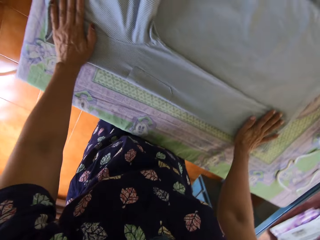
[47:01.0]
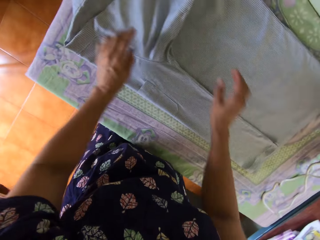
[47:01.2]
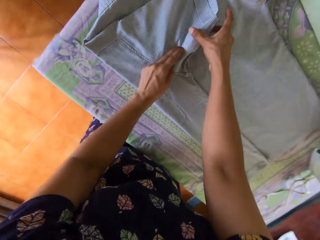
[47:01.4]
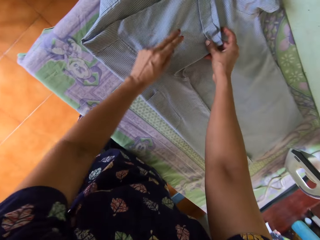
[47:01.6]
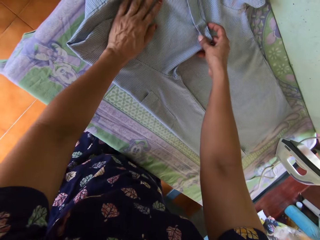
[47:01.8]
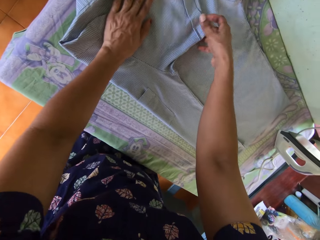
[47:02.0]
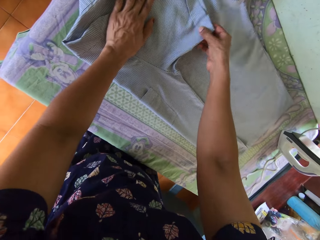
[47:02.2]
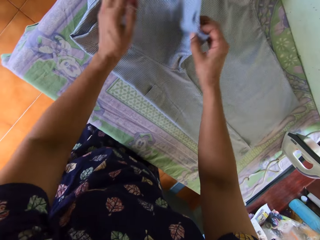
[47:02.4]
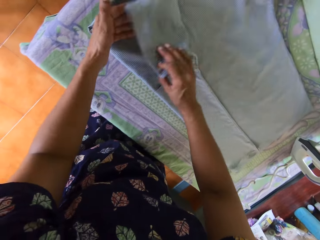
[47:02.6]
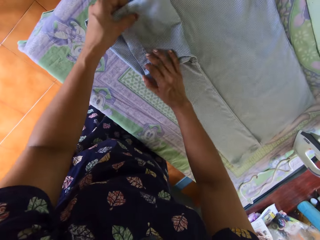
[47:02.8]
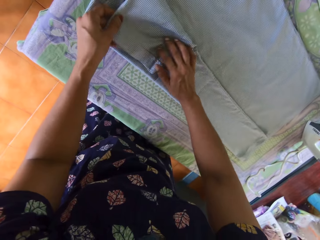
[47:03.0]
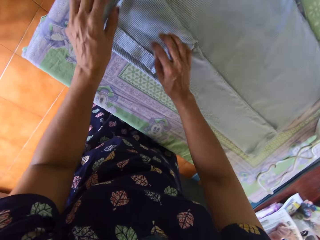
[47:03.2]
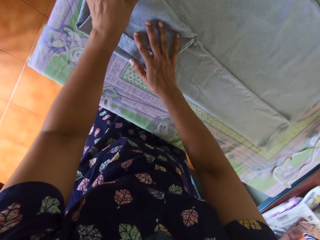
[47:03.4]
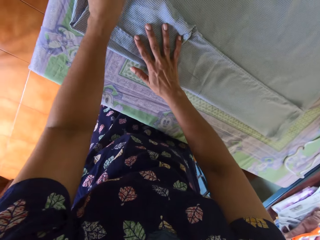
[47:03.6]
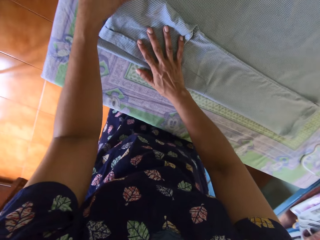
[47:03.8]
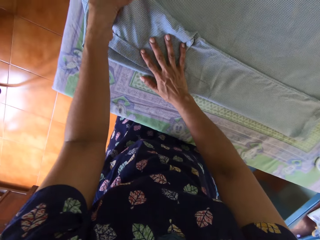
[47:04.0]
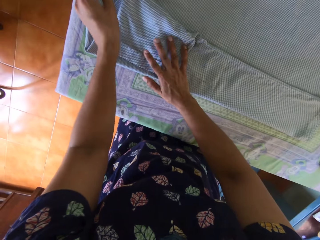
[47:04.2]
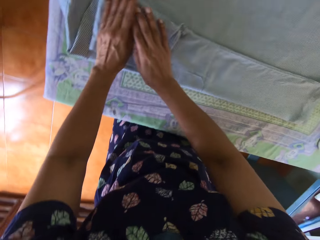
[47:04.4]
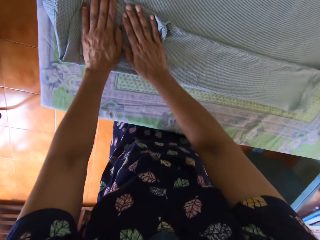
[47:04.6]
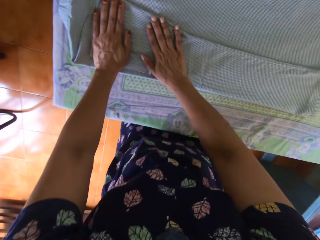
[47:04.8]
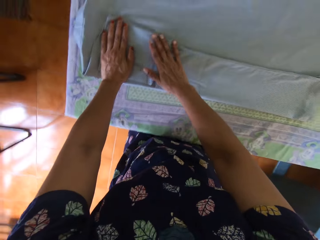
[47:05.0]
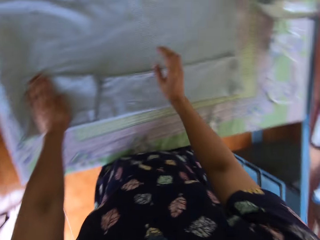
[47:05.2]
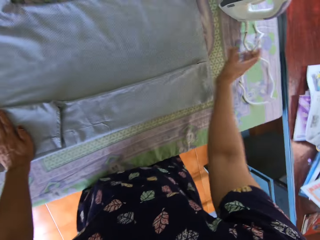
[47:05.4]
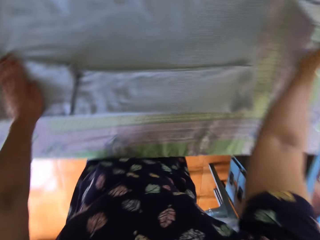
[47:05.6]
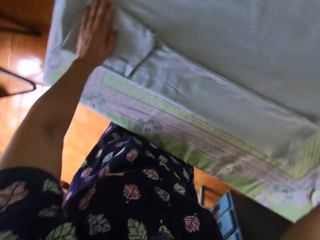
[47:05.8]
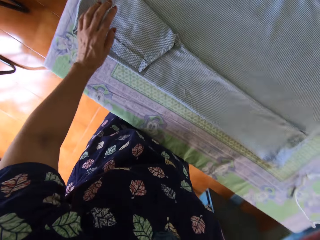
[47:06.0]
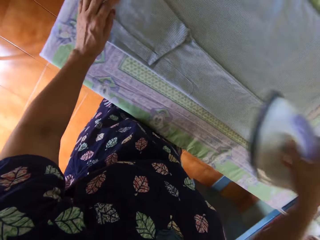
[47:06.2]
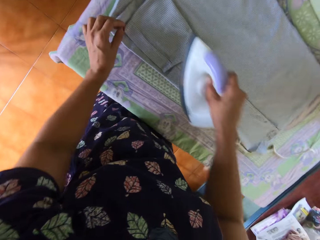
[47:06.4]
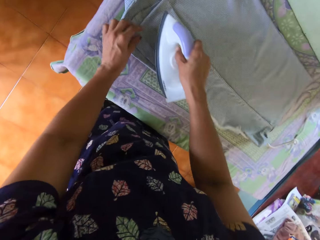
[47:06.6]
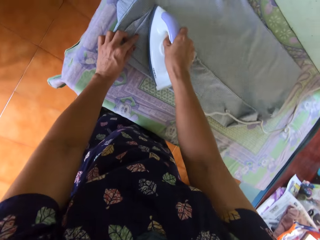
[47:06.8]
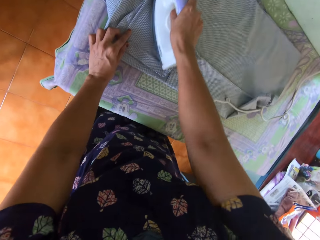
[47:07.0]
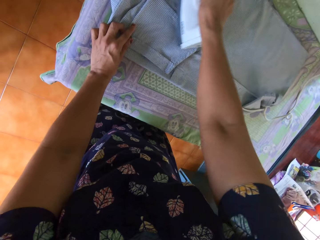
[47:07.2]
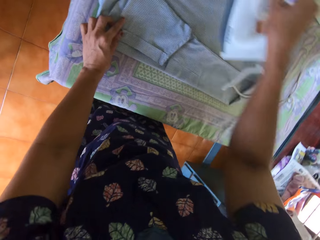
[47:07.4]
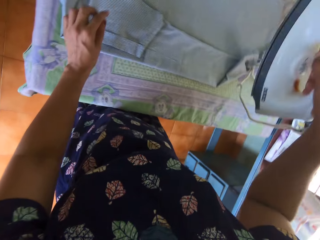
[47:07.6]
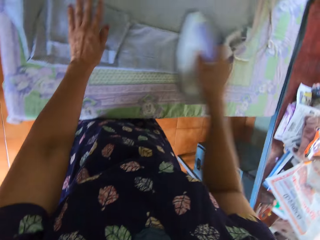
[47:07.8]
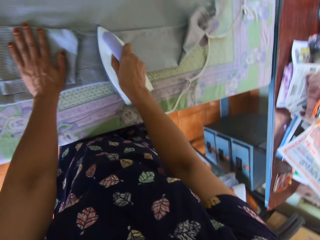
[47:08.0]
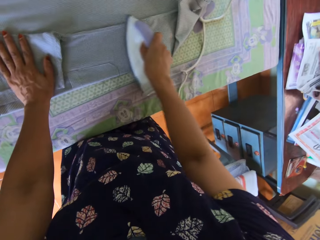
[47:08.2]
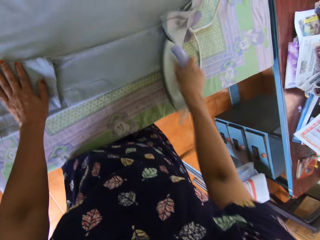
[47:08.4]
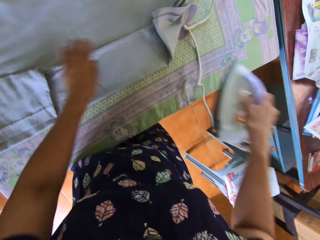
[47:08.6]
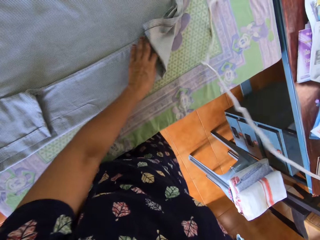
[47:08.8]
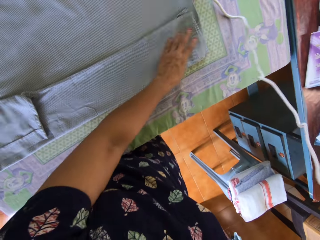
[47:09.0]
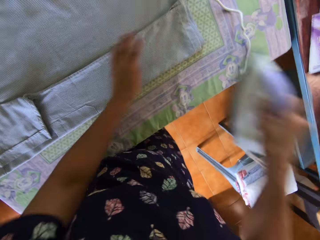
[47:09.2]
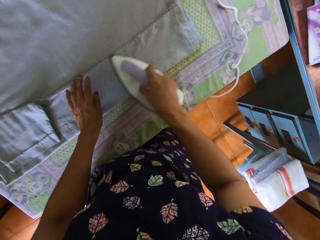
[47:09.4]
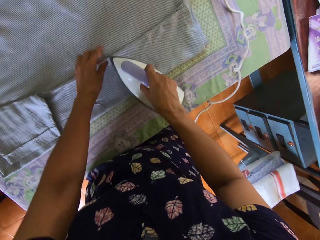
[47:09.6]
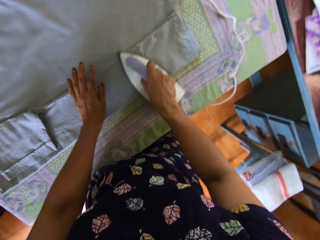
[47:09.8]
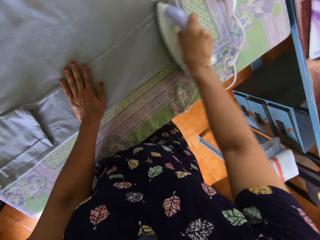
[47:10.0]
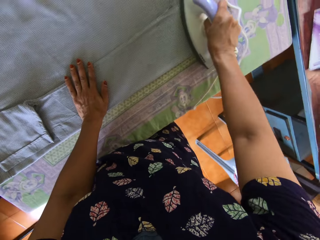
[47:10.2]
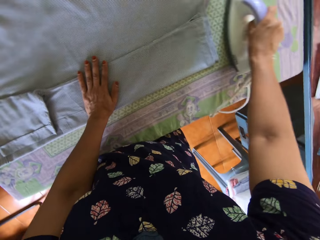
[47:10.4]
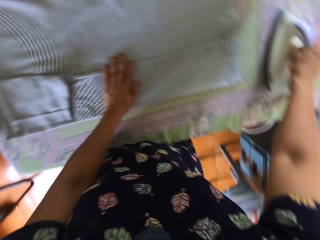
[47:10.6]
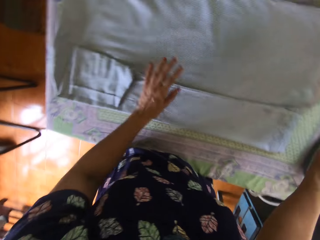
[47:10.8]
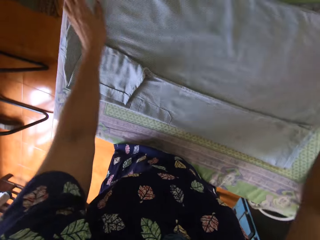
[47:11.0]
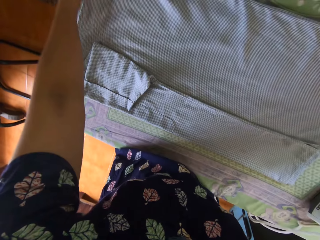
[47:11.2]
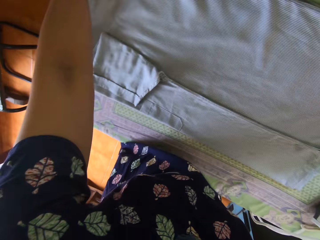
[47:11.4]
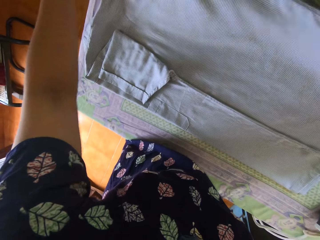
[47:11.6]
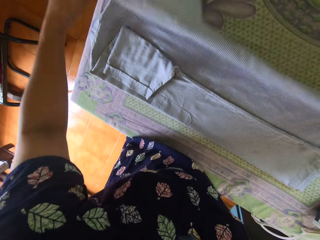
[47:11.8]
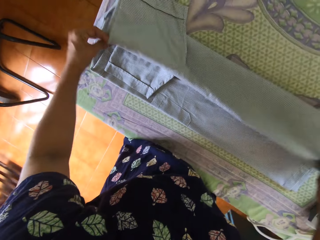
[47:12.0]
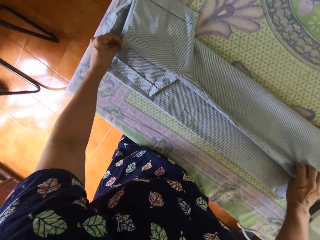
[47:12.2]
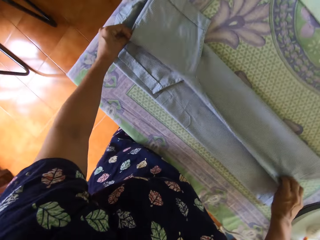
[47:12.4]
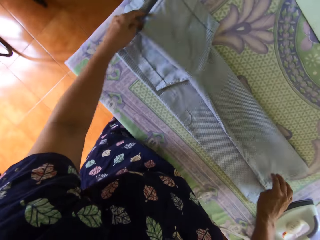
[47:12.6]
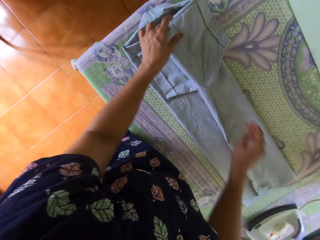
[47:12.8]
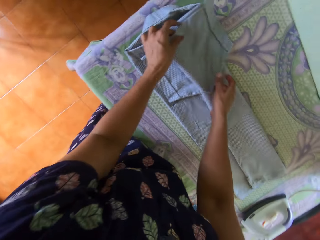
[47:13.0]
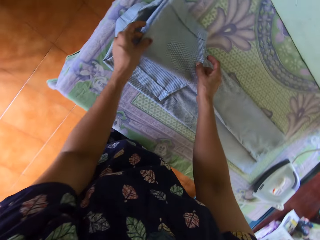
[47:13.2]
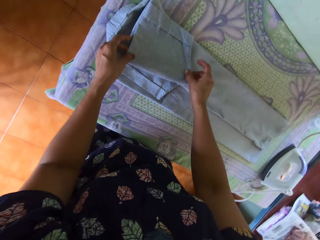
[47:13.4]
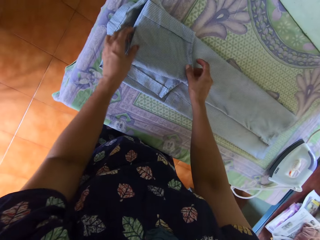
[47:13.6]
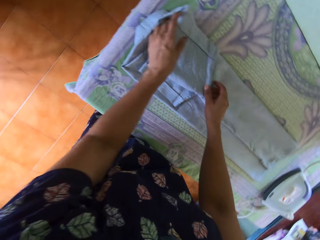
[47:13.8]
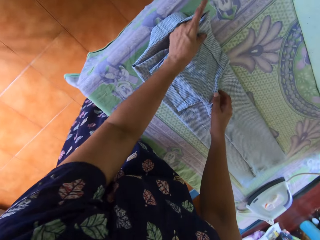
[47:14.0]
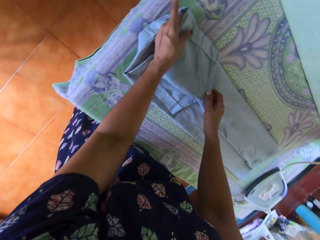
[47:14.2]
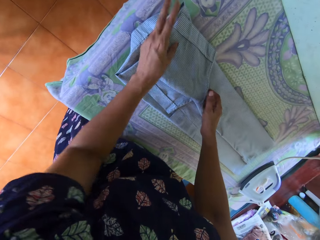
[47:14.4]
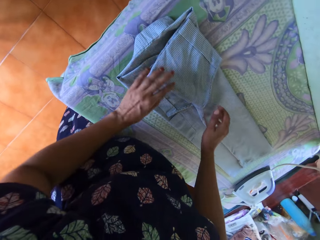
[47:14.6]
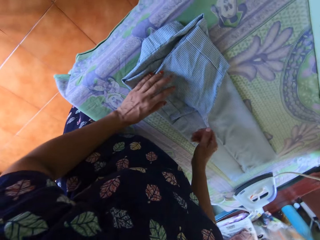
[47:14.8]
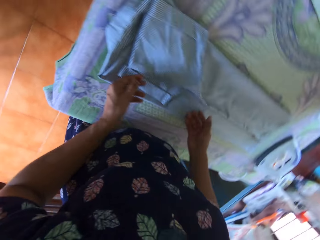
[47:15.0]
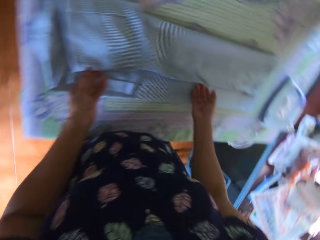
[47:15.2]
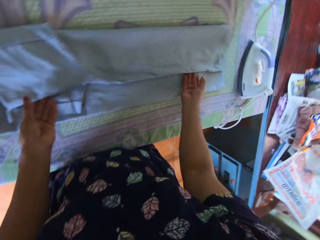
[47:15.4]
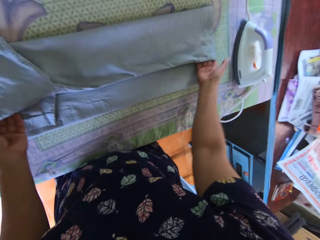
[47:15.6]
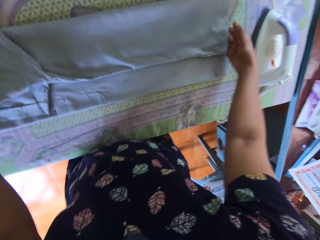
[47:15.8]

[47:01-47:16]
The camera wearer picks up the pressing iron from the table with her right hand. She straightens the folded part of the polo with the pressing iron. She straightens the shirt. She irons the shirt. She drops the pressing iron on the table with her right hand. She folds the remaining part of the polo with both hands.

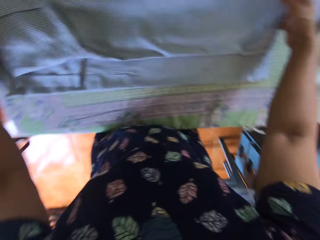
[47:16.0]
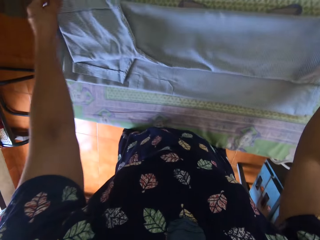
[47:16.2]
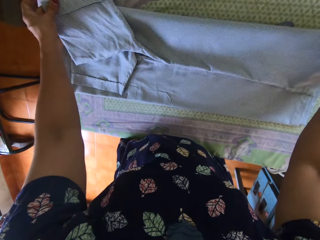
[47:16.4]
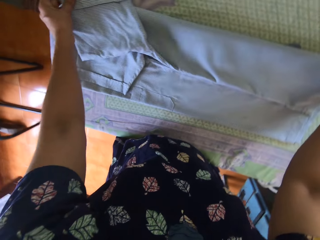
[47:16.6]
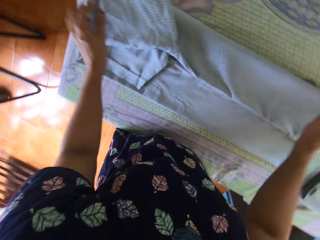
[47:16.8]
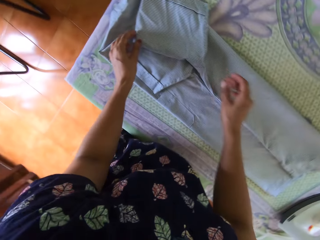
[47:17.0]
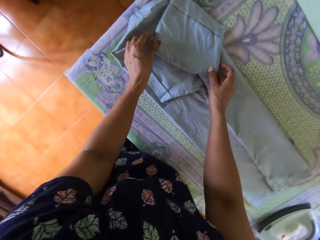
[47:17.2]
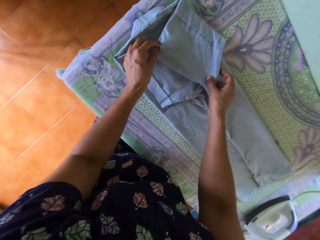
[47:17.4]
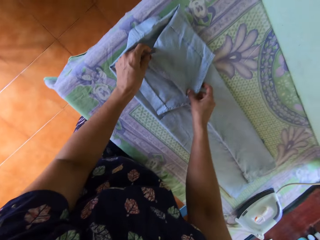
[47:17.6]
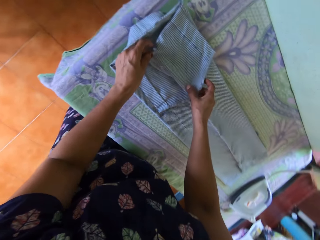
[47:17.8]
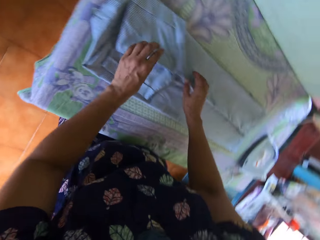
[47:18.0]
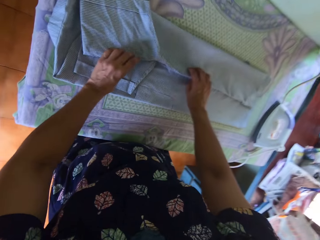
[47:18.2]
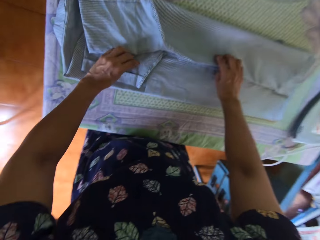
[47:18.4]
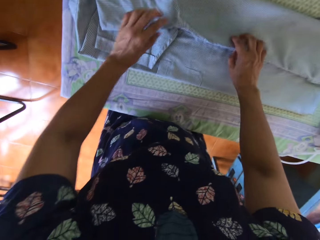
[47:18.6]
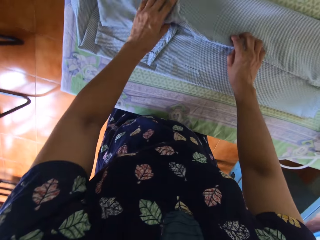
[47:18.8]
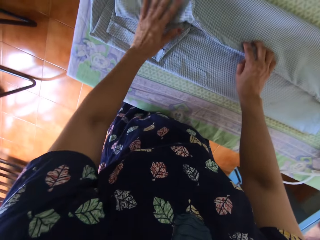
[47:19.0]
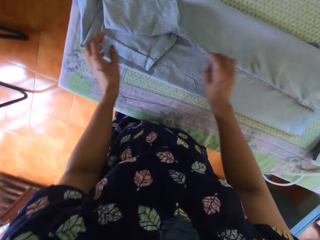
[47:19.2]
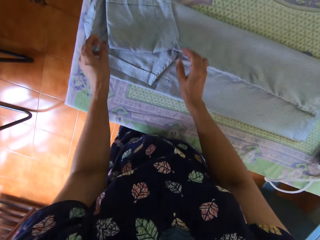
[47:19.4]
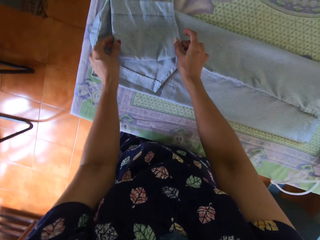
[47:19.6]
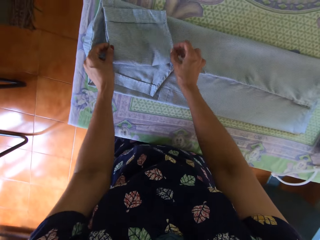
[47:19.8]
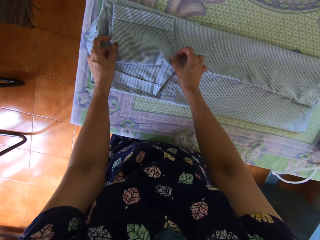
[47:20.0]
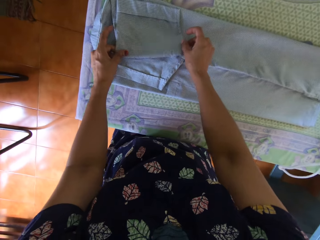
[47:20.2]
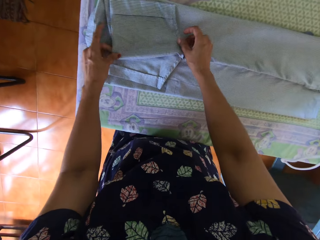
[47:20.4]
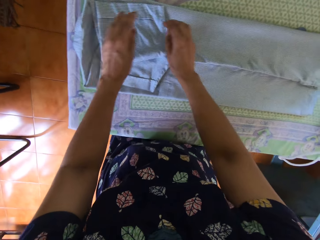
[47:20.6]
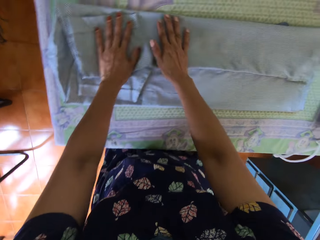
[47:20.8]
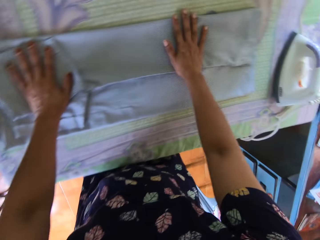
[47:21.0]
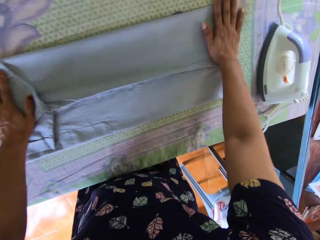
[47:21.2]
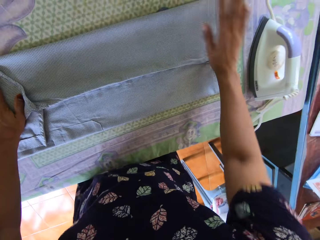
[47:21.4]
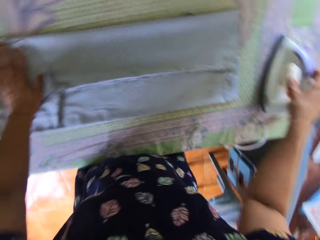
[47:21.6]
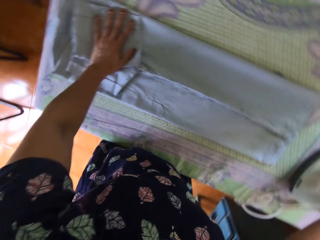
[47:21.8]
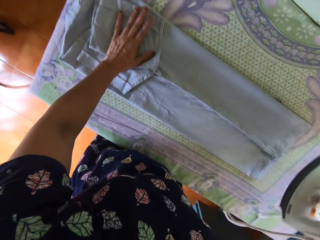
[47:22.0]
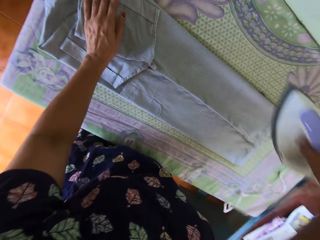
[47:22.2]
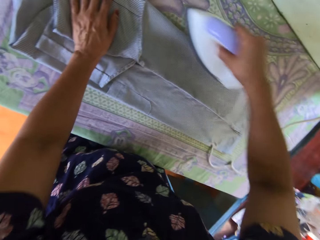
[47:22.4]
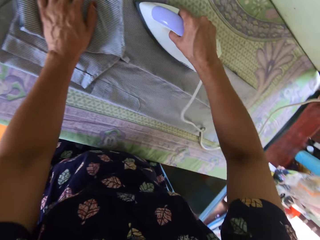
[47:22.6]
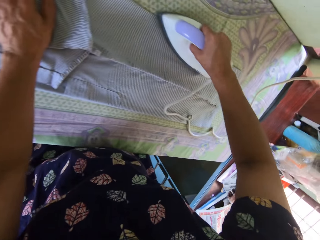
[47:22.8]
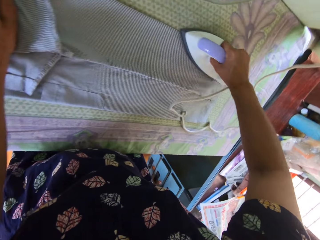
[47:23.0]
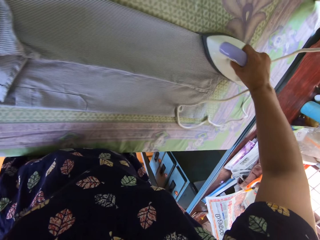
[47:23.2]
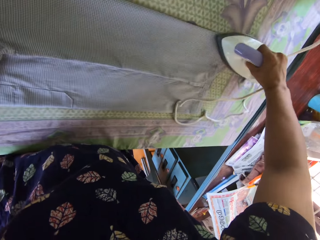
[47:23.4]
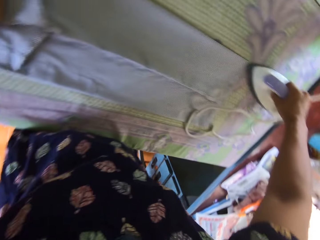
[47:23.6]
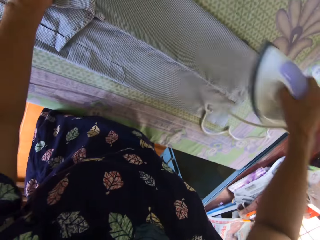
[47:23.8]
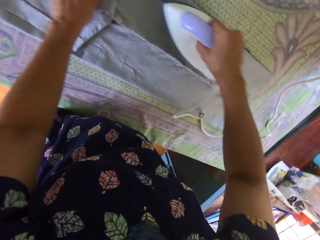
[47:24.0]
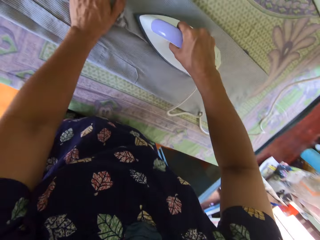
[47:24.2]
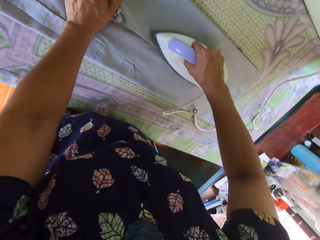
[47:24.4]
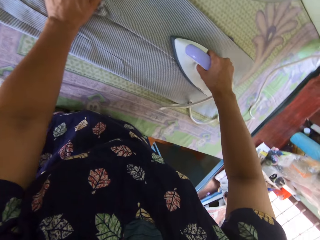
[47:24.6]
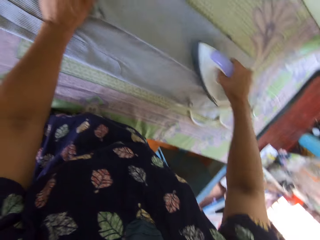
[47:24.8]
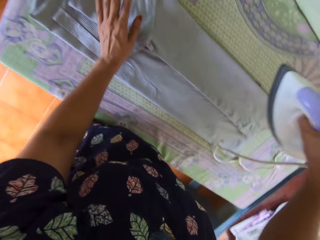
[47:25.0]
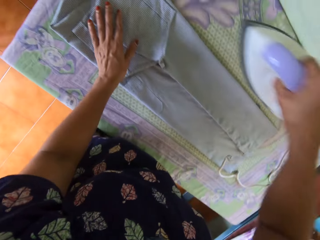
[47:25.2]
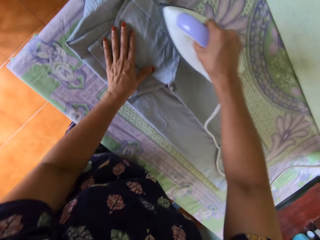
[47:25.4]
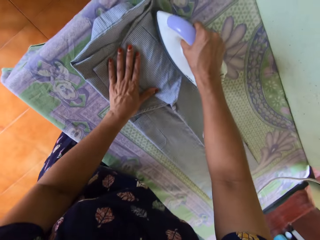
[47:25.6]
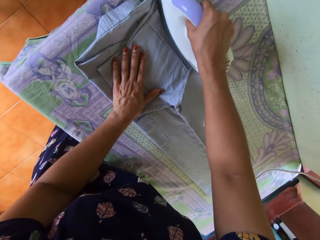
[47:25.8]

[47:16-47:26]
The camera wearer picks up the pressing iron from the table with her right hand. She straightens the folded part of the polo with the pressing iron.
